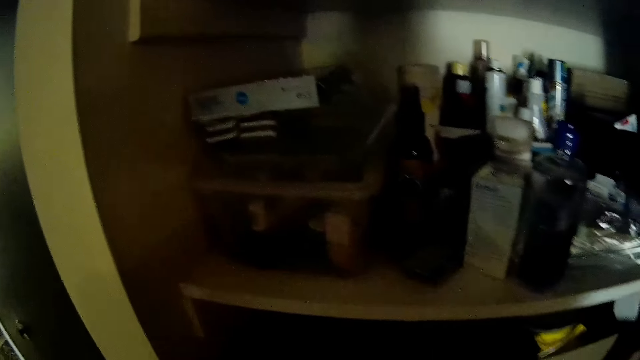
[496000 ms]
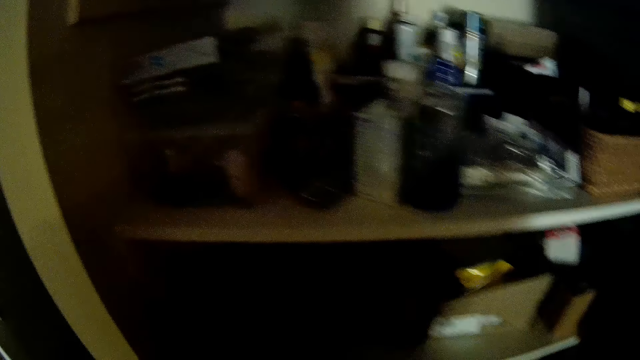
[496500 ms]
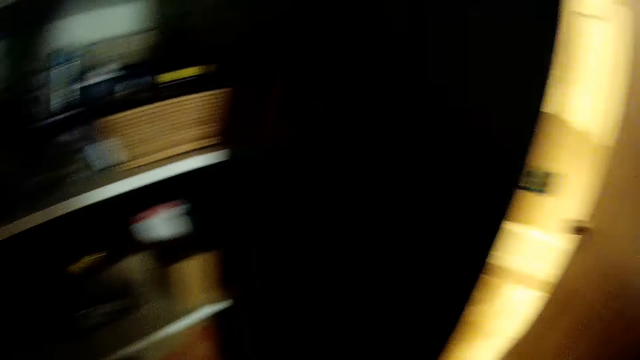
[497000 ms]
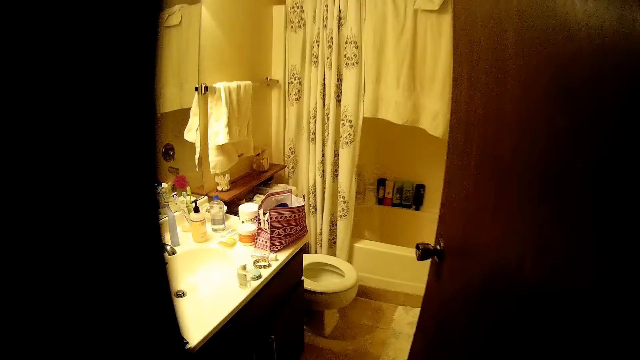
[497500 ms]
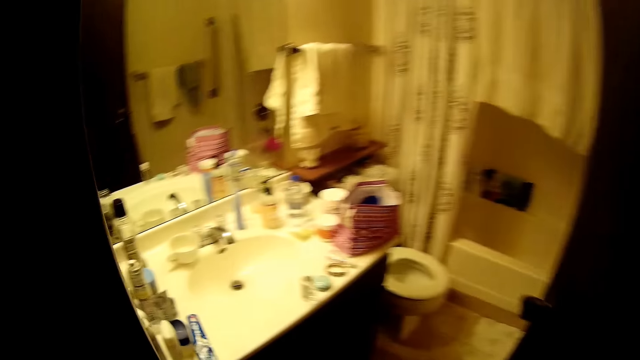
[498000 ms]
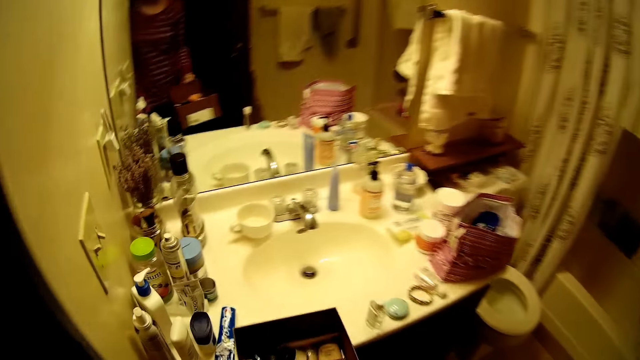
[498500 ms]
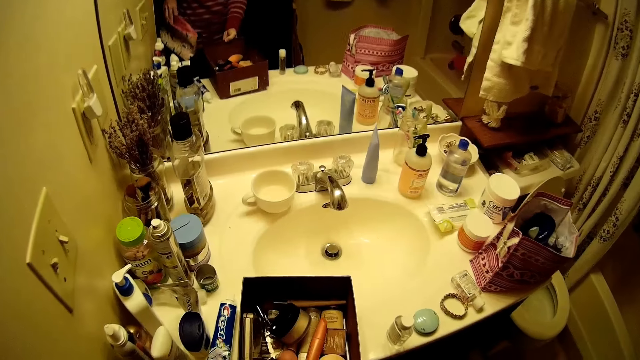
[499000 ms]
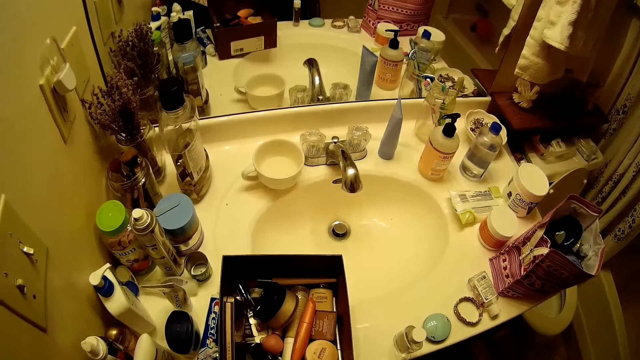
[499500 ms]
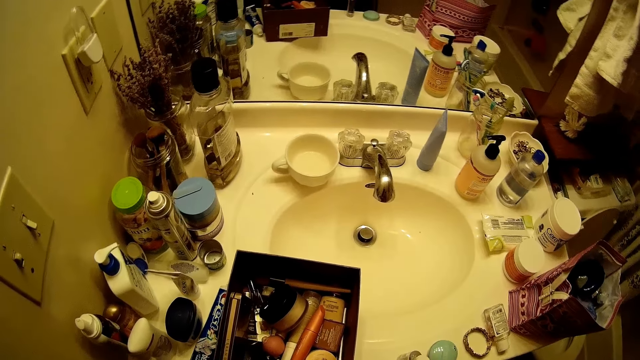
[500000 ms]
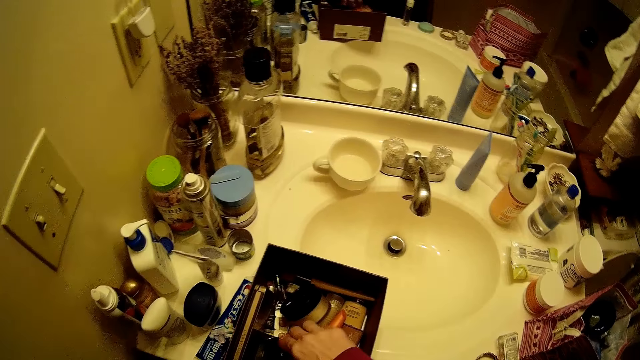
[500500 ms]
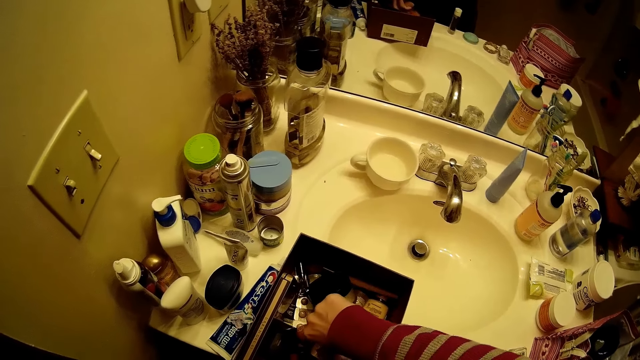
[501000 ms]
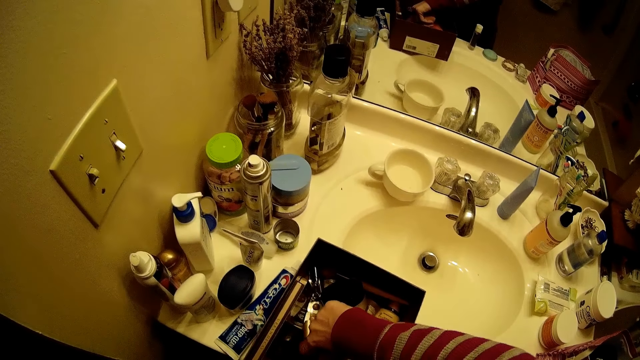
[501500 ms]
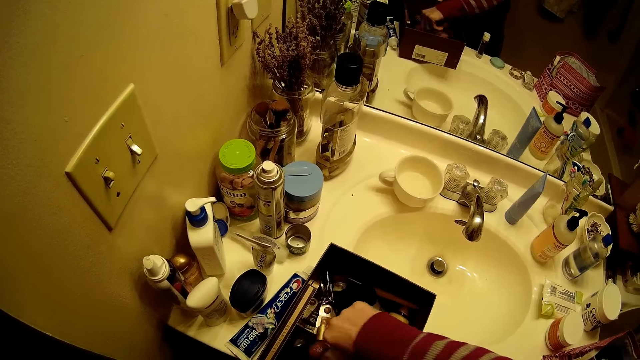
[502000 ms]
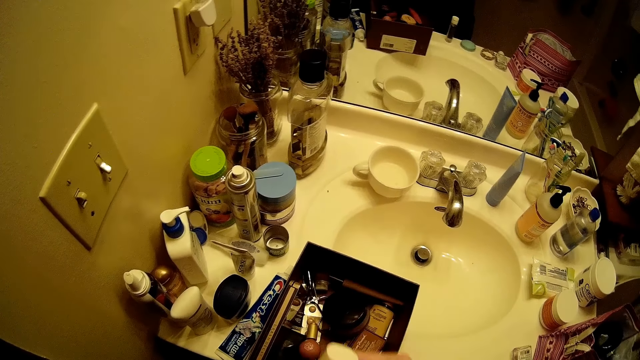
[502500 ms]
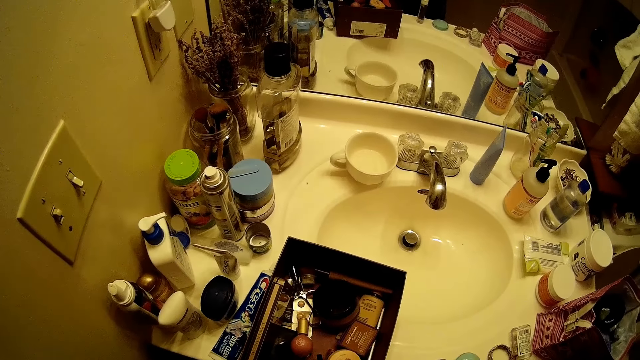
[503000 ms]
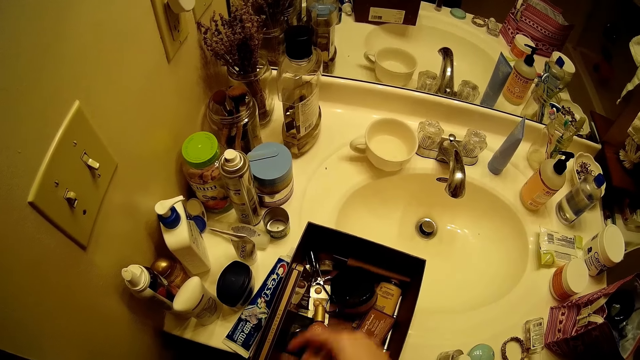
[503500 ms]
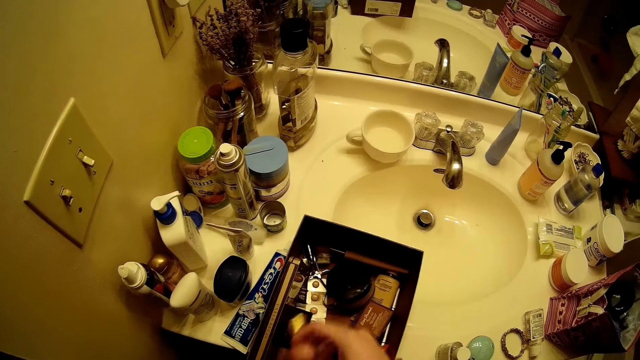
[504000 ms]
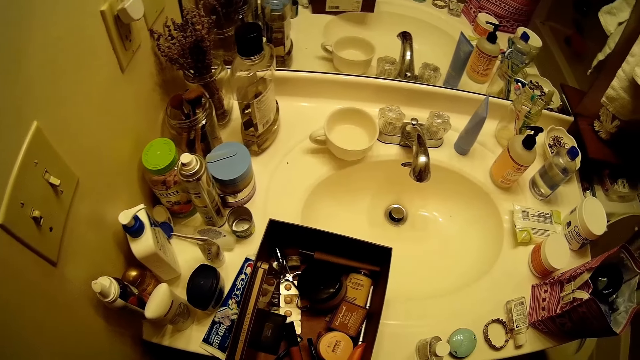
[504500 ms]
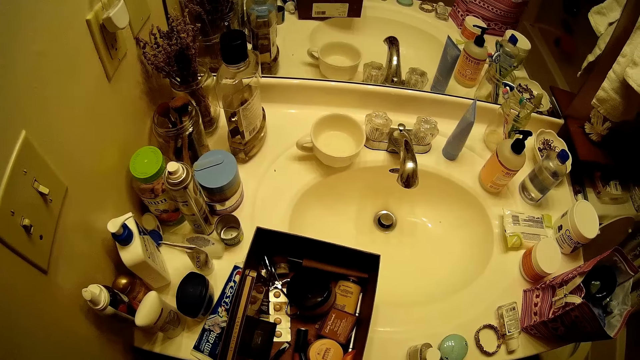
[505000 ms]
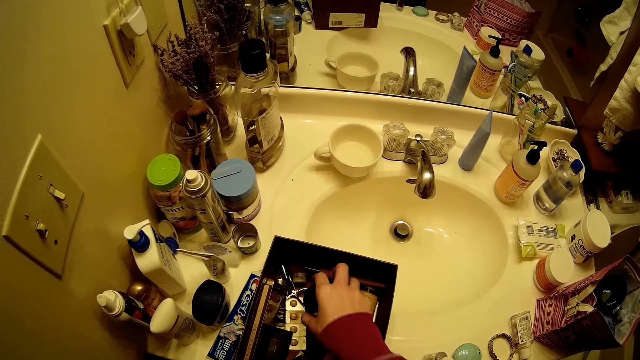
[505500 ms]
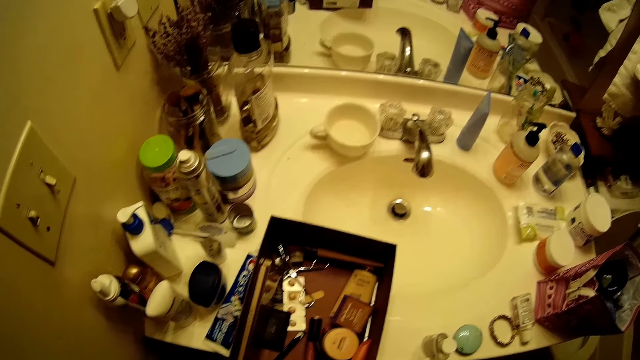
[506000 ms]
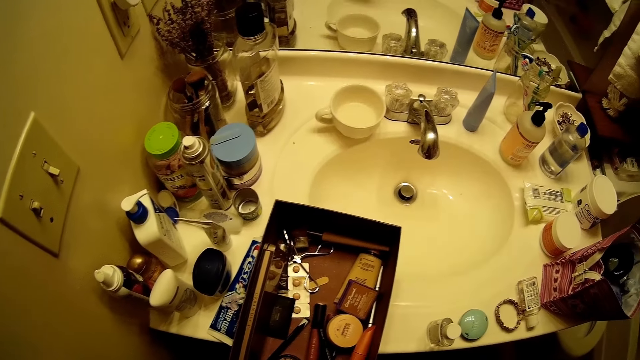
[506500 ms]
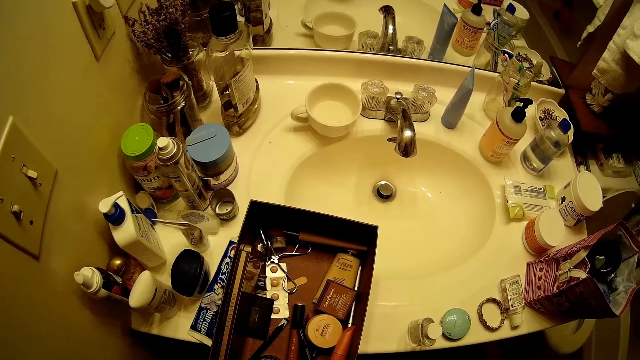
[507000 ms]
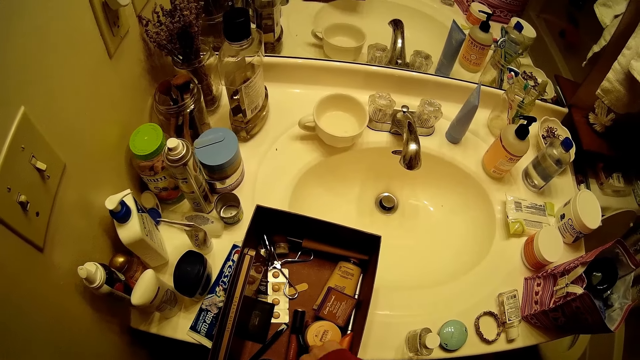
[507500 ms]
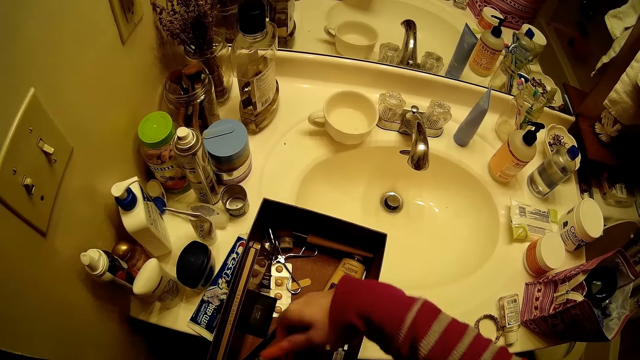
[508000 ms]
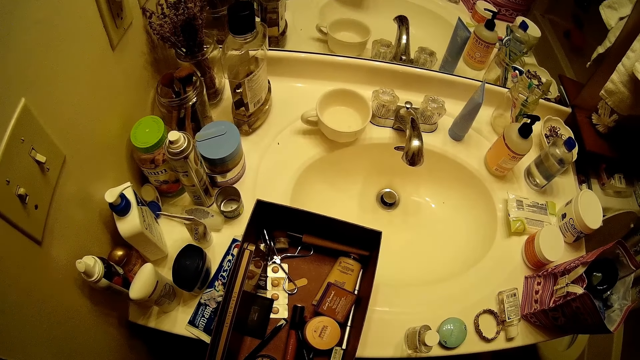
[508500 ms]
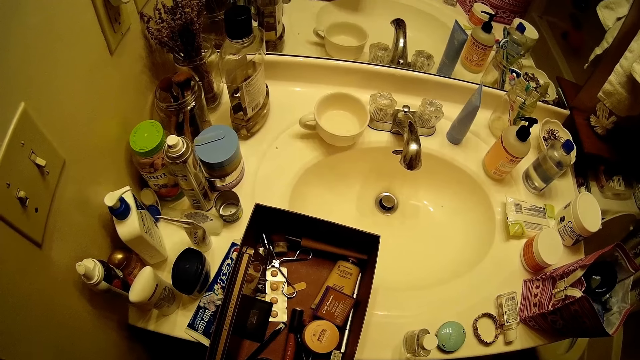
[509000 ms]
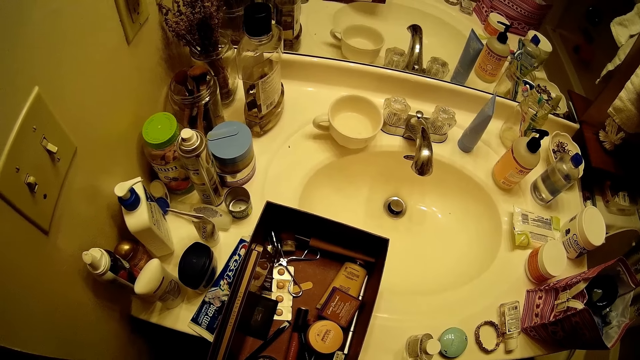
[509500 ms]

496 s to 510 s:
The camera wearer looks around the shelf. She walks inside the bathroom. She places a make up box on the toilet basin with her right hand. She picks up a lipstick or make up brush from the box with her right hand. She picks up a lip balm or nail polish from the box with her right hand. She picks up a bronzer from the box with her right hand. She picks up an eye pencil from the box with her right hand.

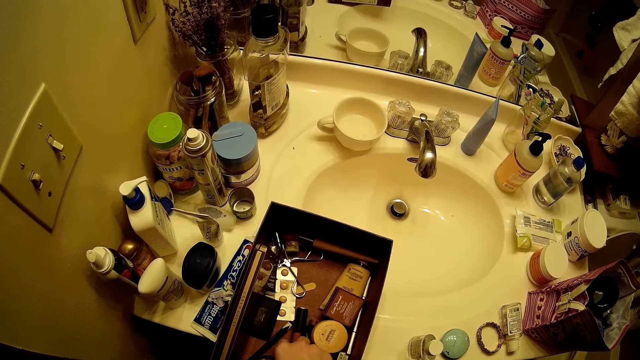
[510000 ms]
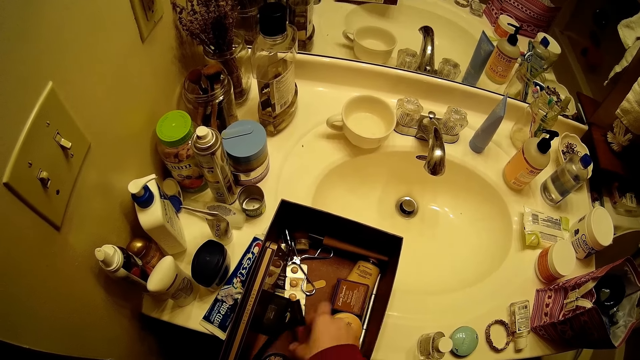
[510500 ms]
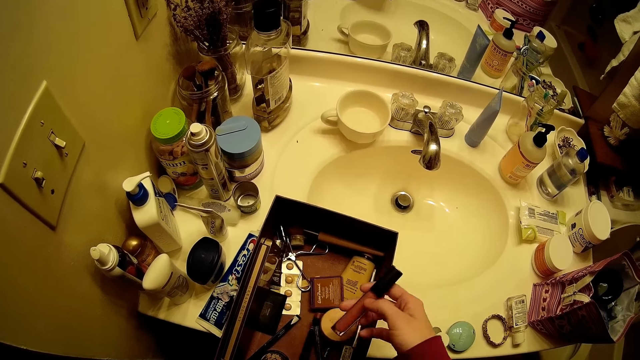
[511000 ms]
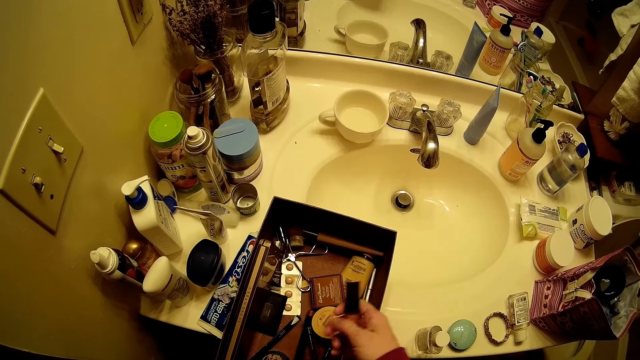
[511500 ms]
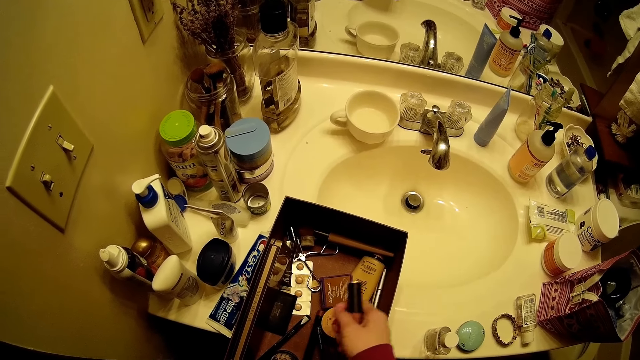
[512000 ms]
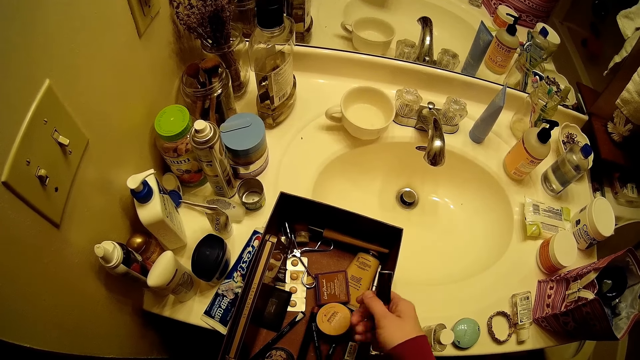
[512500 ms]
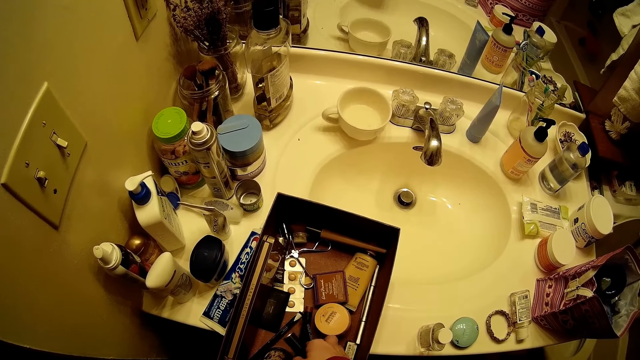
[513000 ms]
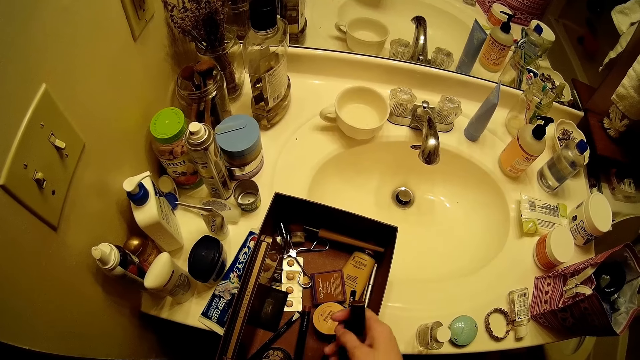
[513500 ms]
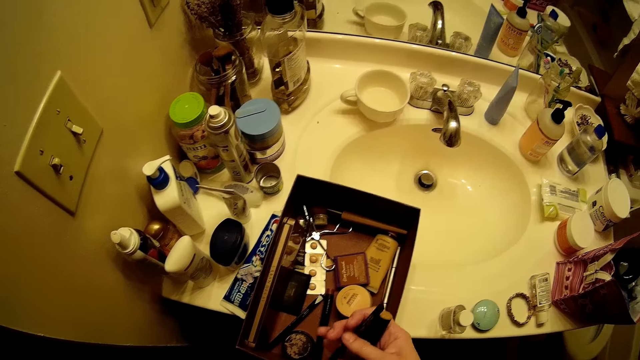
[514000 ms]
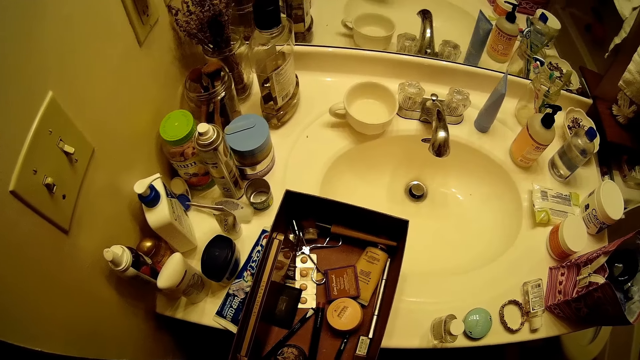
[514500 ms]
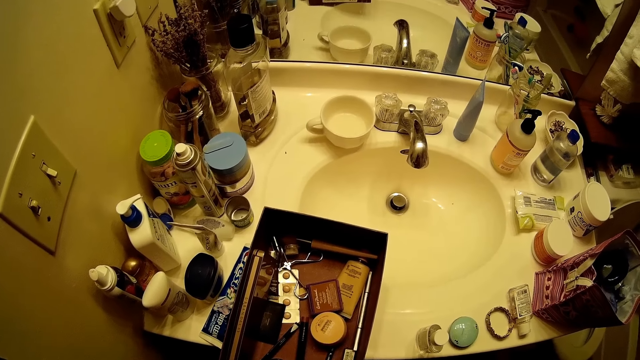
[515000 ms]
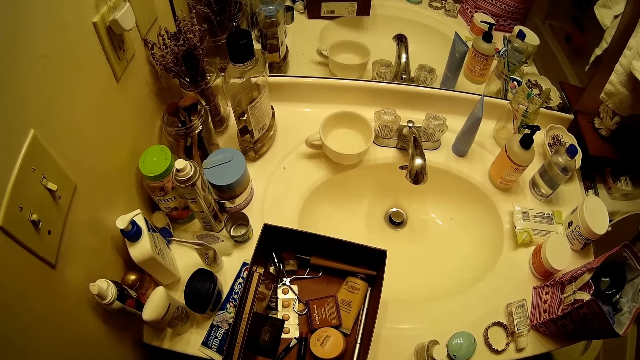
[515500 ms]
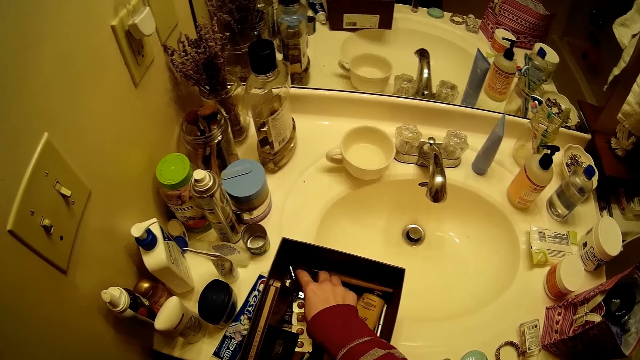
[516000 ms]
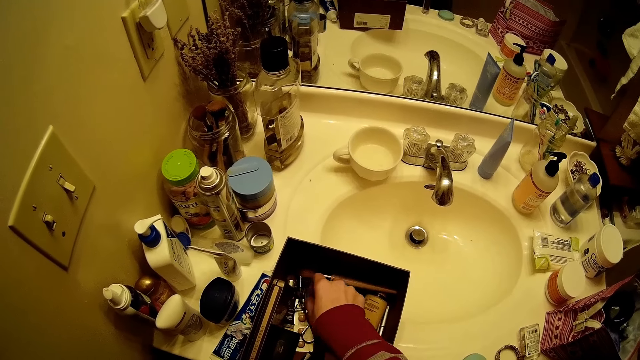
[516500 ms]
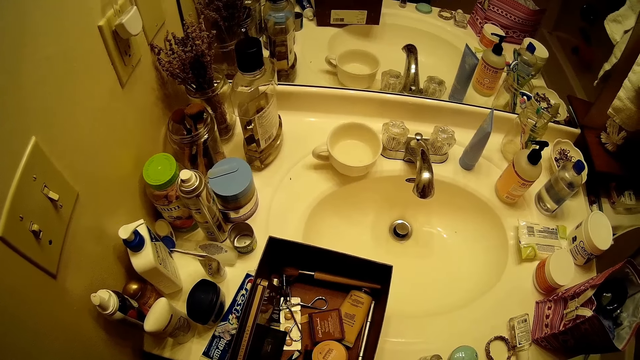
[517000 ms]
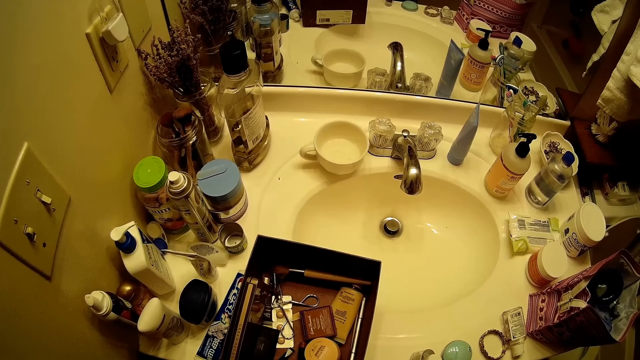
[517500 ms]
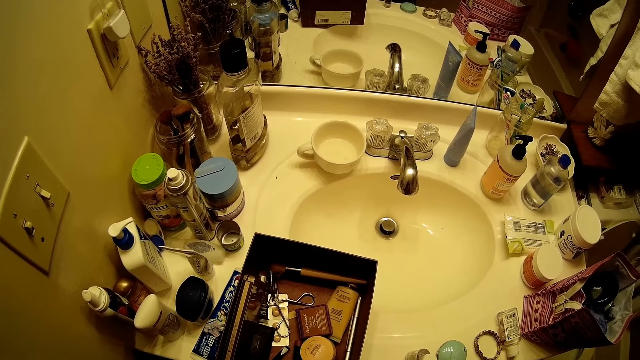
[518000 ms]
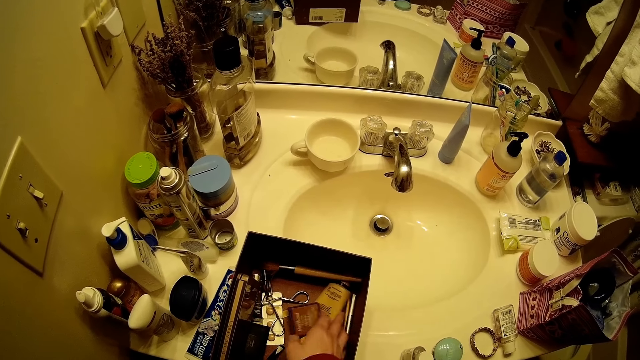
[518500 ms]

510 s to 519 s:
The camera wearer picks up an eyeshadow or lip balm from the box with her right hand. She picks up an eye liner or mascara from the box with her right hand. She picks up the lip balm or make up brush from the box with her right hand.
